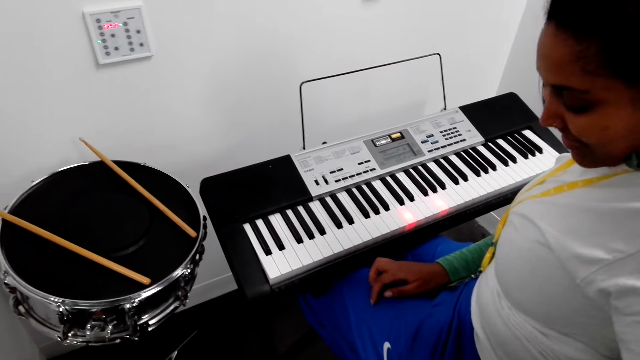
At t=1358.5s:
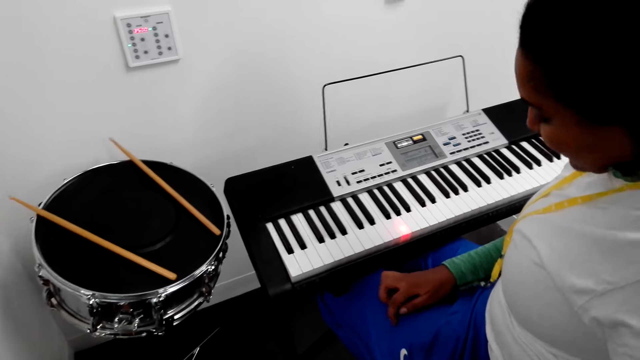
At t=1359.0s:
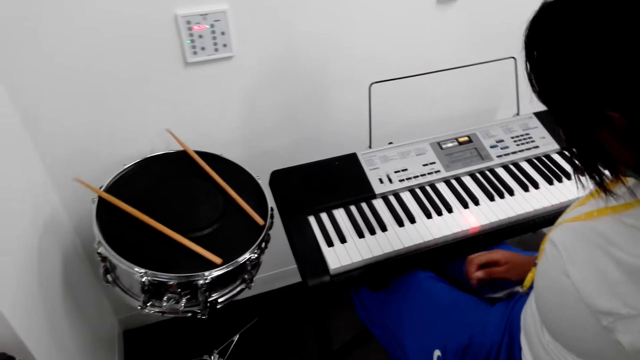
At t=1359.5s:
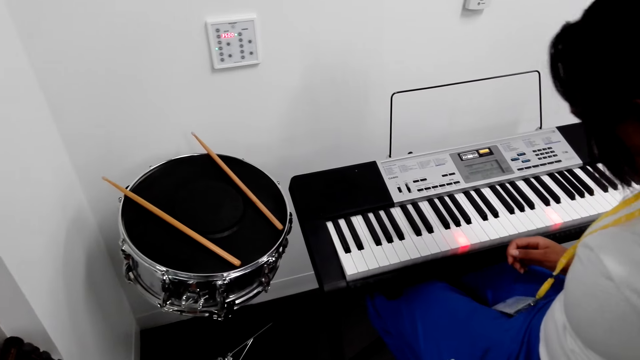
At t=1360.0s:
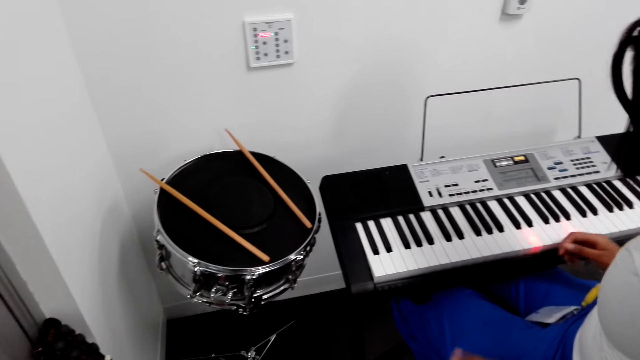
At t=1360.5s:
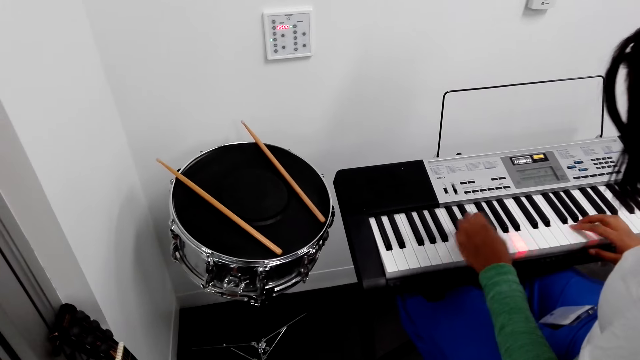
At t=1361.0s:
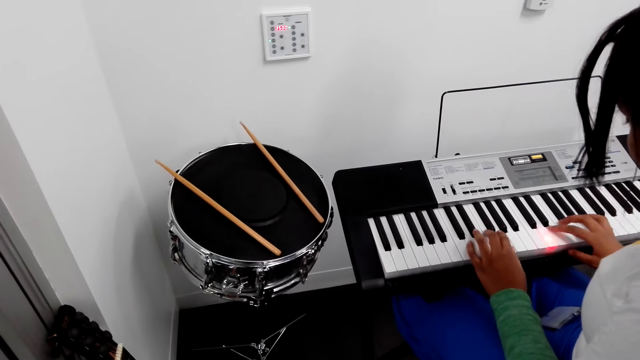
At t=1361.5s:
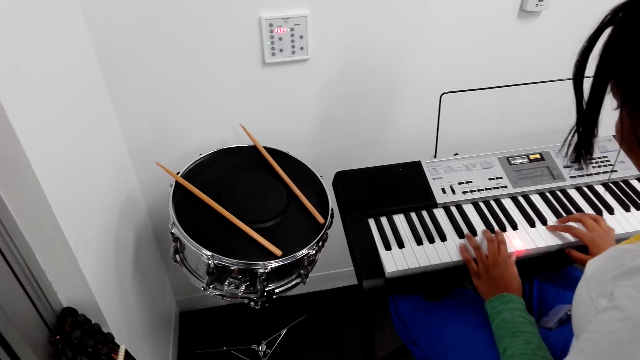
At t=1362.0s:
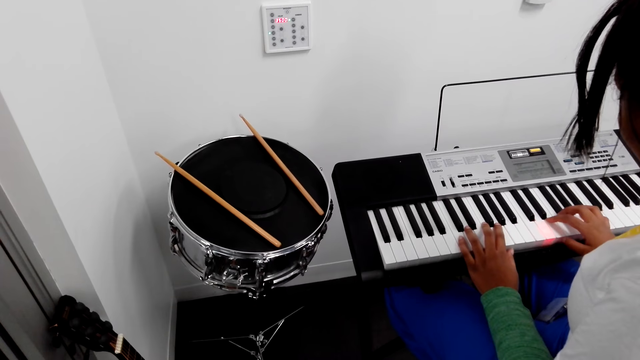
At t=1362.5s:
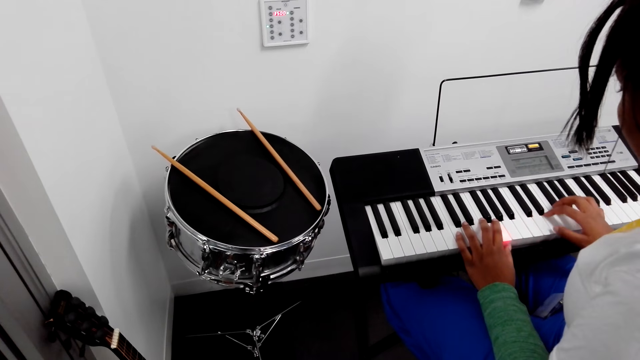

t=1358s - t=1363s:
A person plays the piano keyboard.
